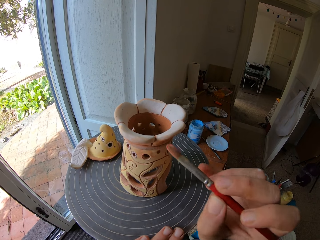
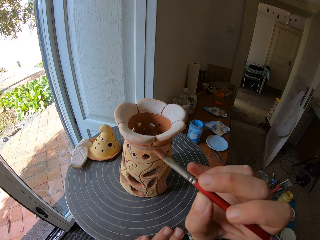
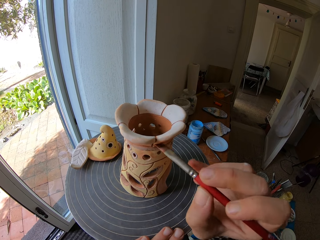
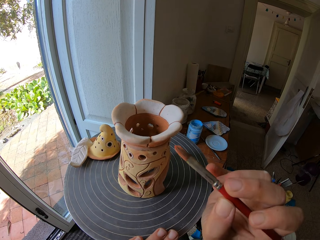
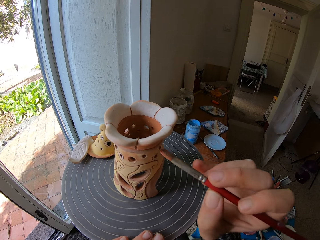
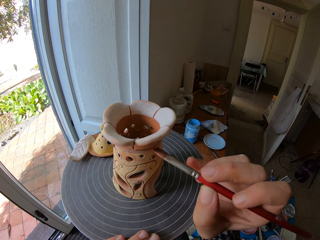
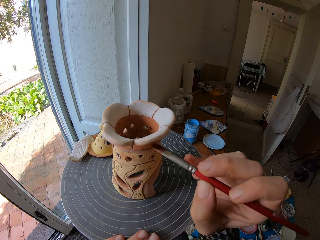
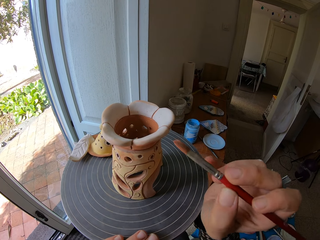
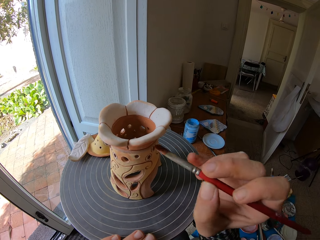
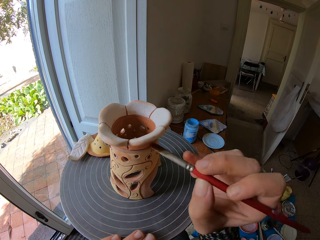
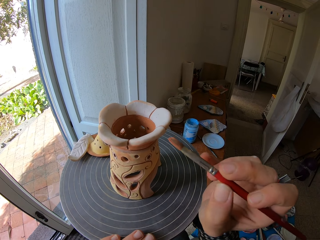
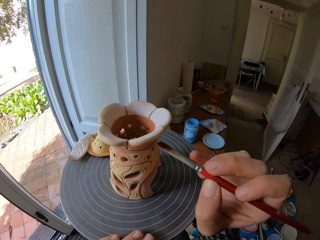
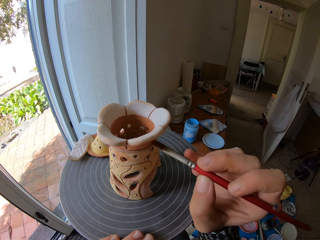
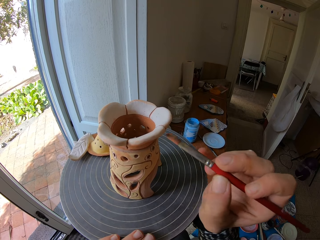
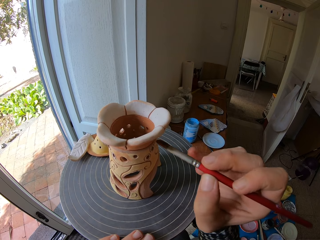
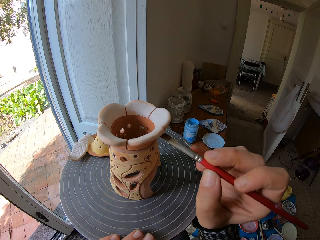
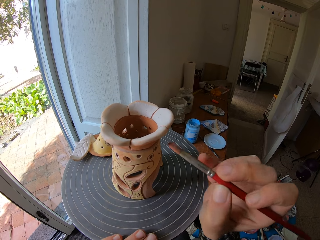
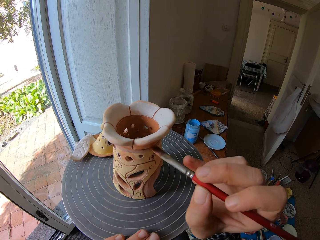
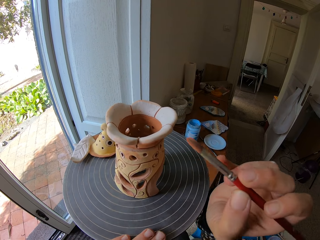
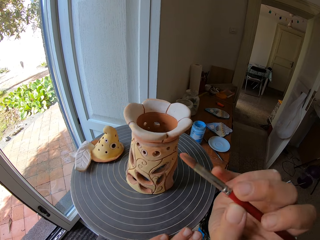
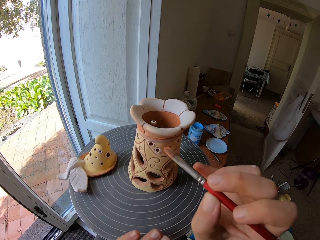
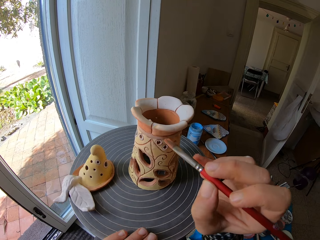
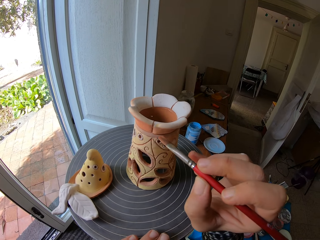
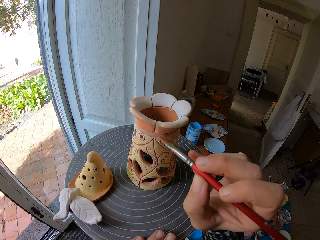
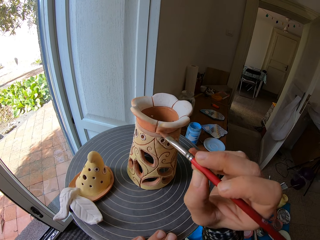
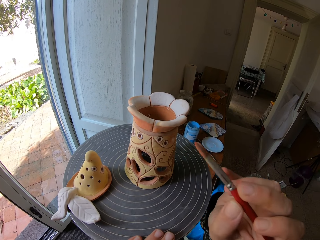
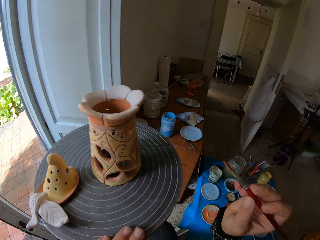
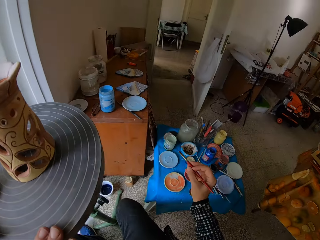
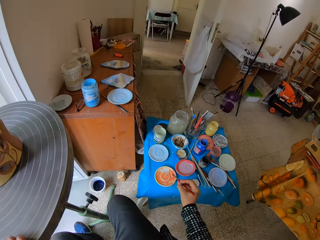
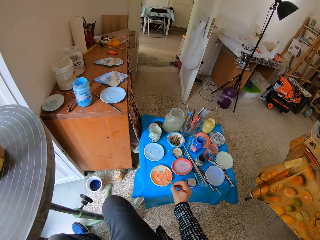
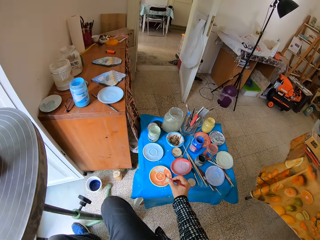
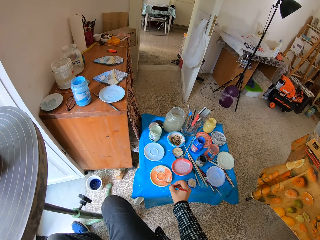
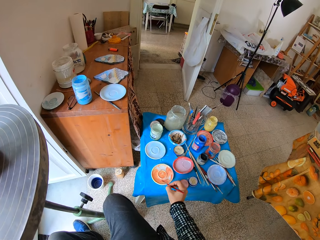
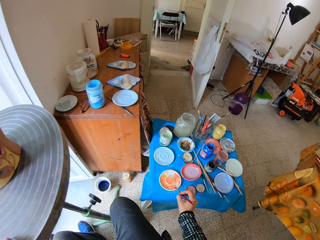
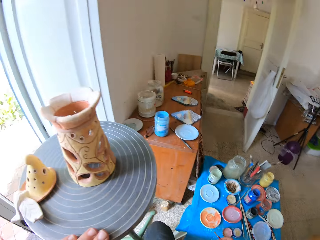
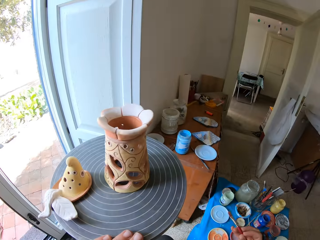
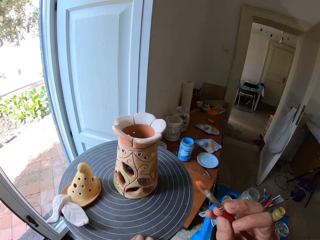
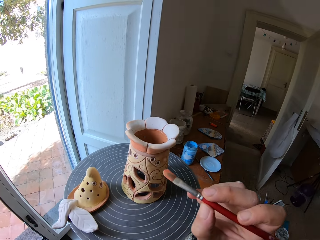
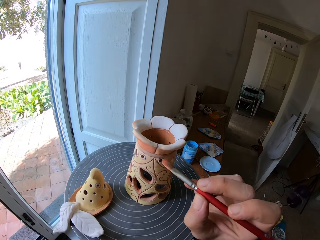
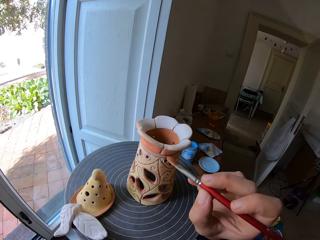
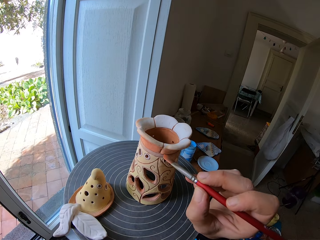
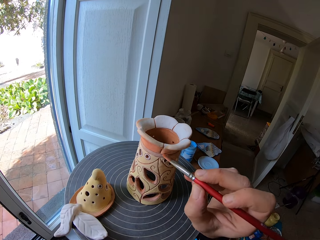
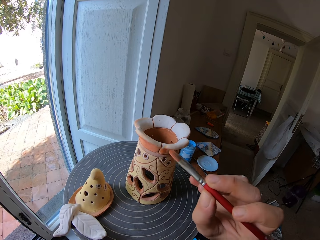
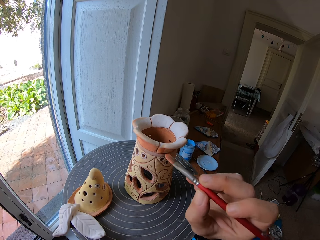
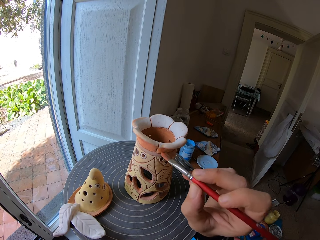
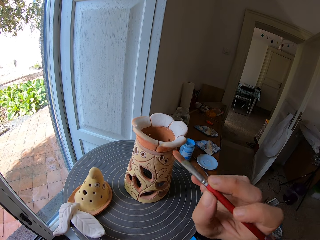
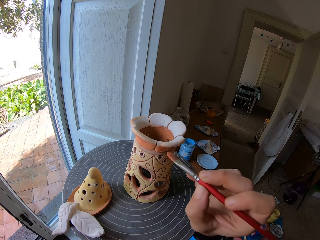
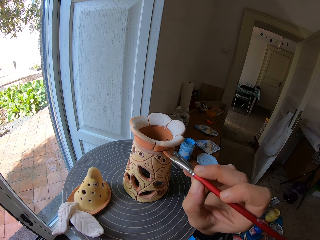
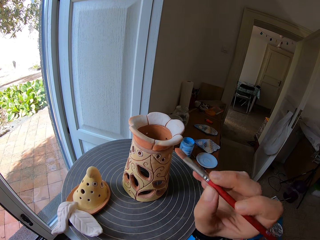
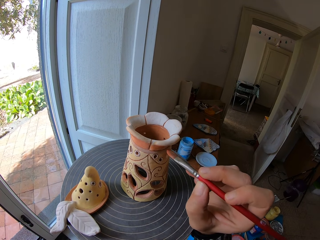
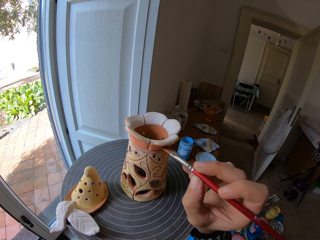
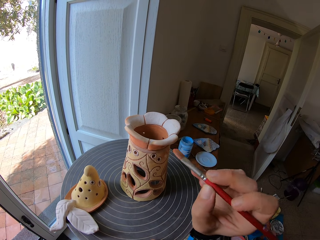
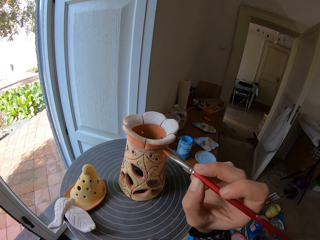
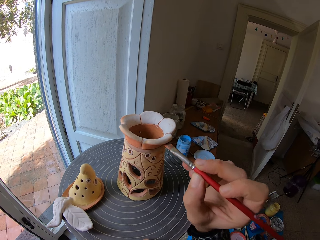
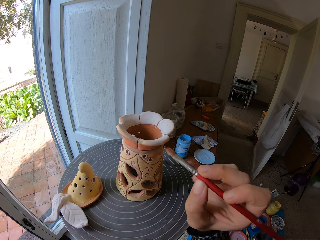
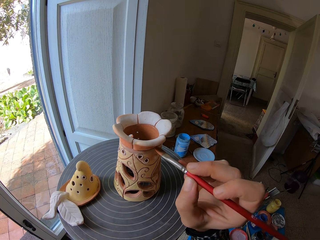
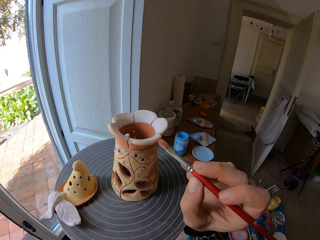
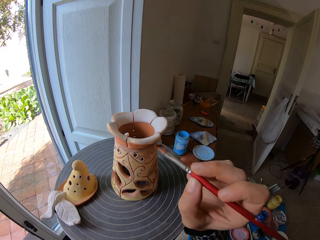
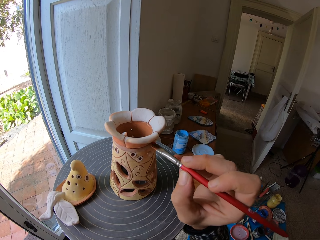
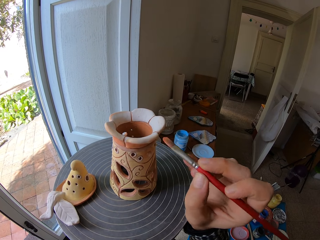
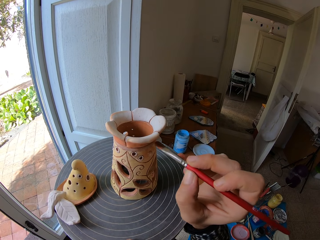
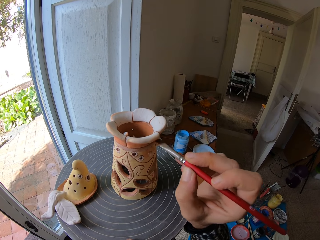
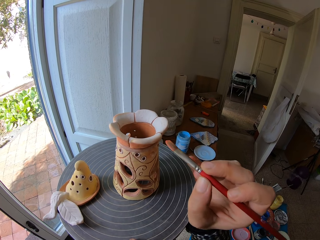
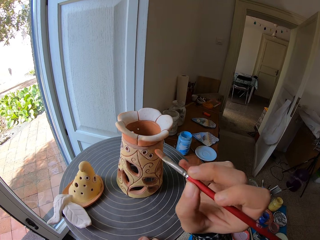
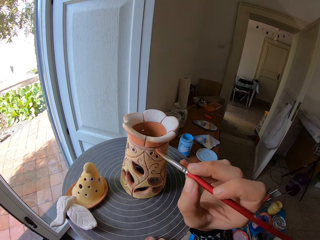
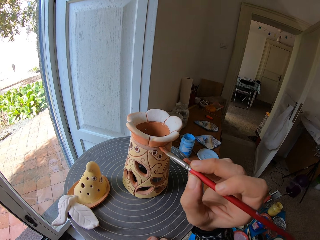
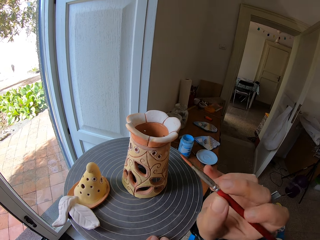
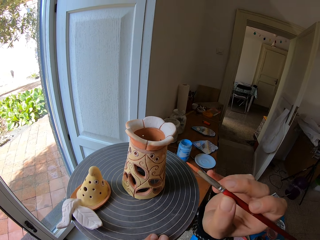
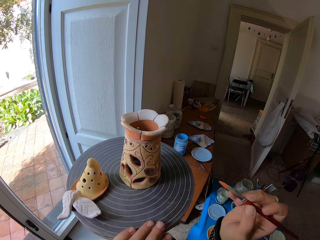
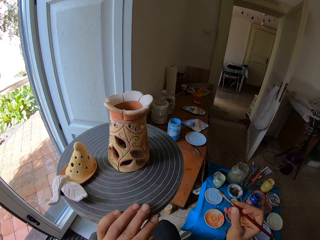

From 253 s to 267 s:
The camera wearer turns the stand. He mixes the paint on the paint tray with the paintbrush in his right hand. He scoops paint from the tray with the paintbrush. He dabs the paintbrush on the edge of the paint tray with his right hand. He paints the ceramic or wooden art on the rolling table with the paintbrush in his right hand. He rolls the rolling table with his left hand.

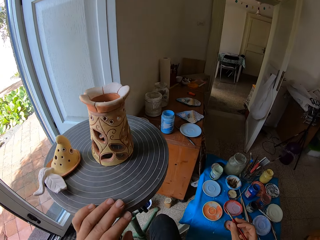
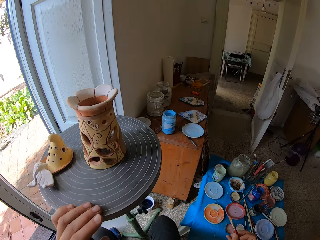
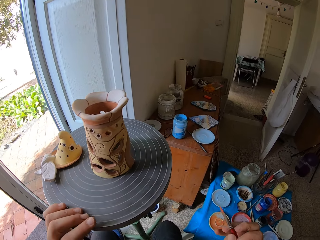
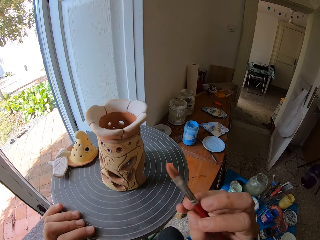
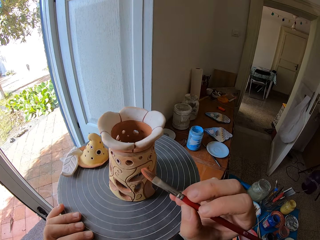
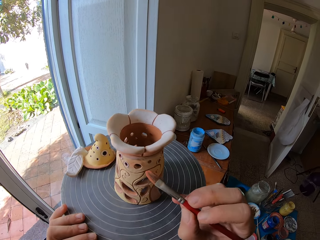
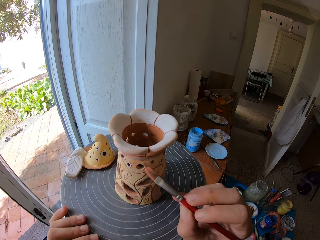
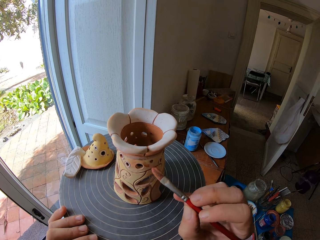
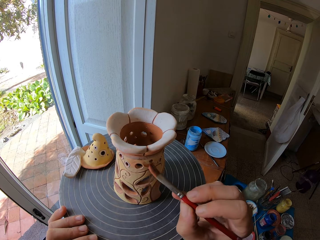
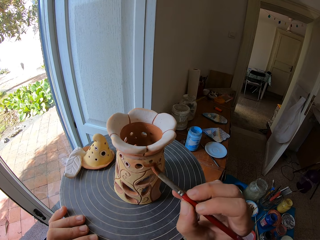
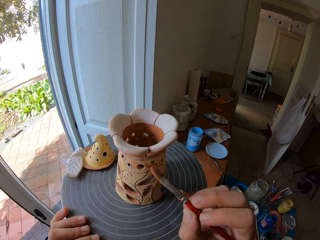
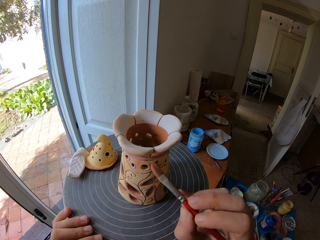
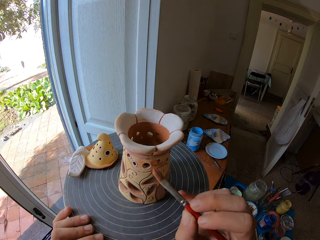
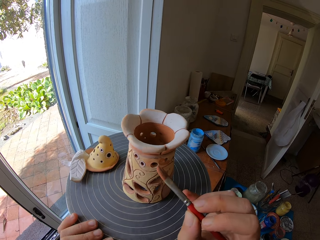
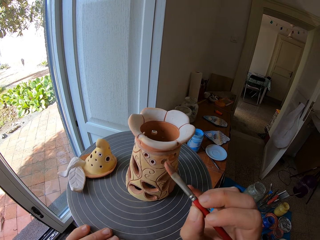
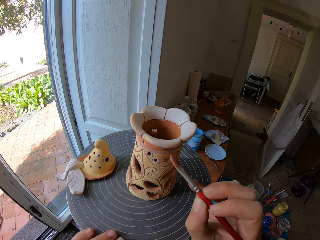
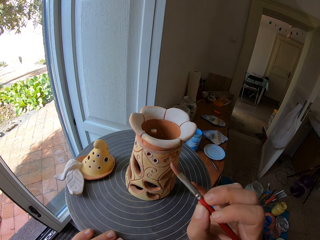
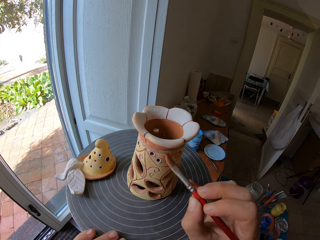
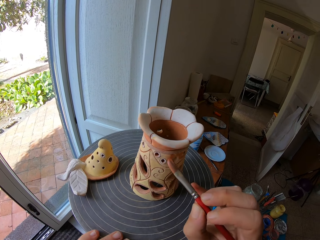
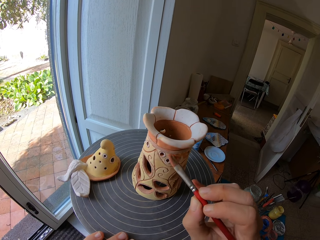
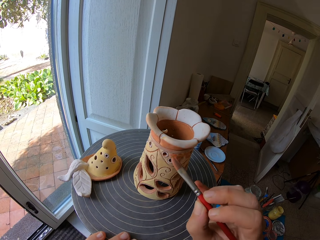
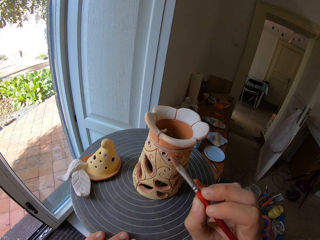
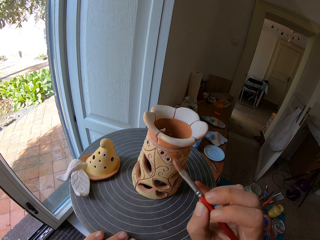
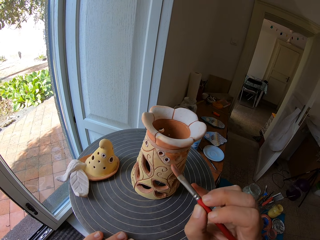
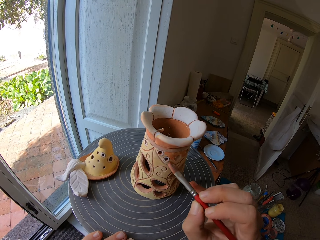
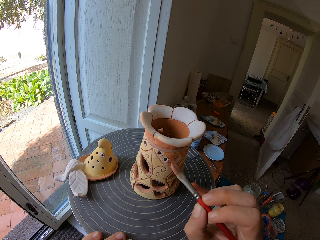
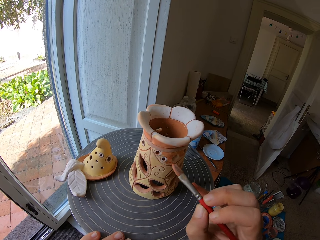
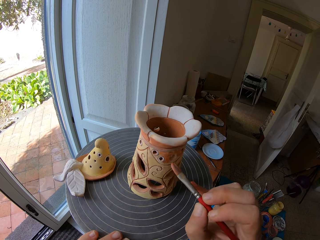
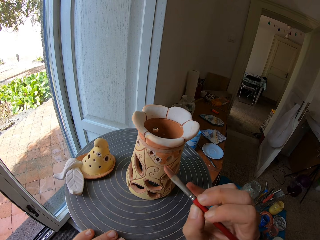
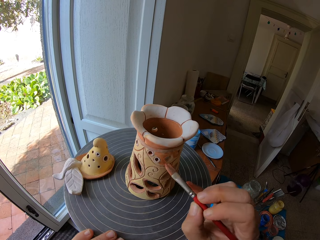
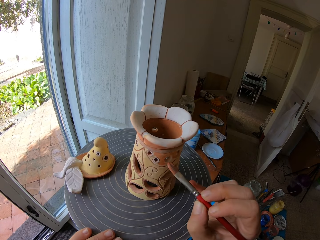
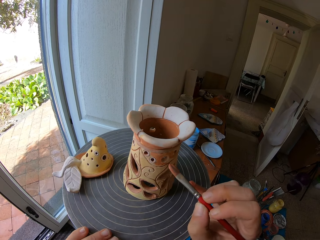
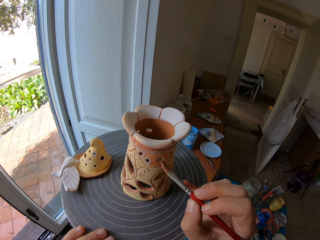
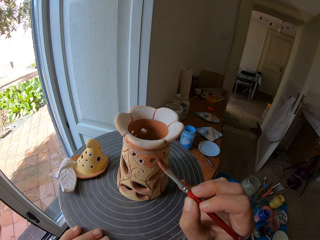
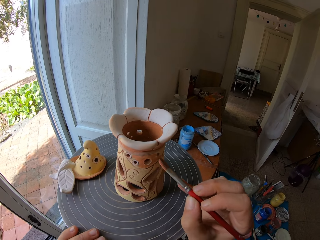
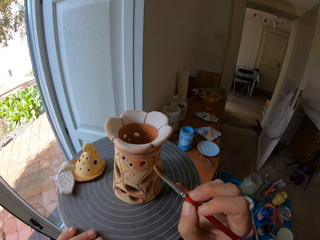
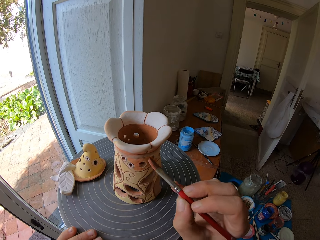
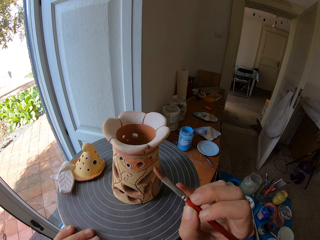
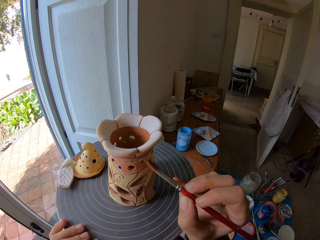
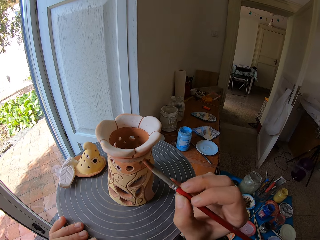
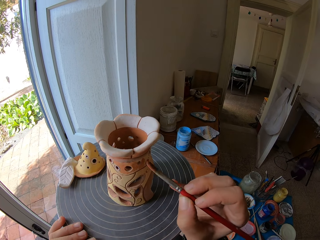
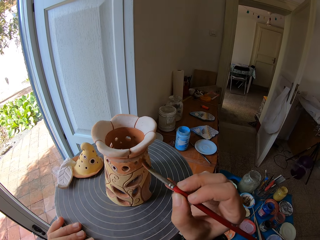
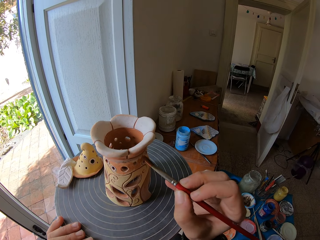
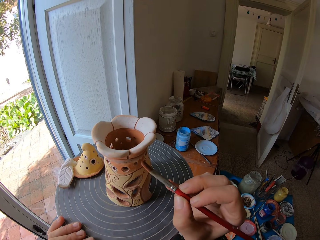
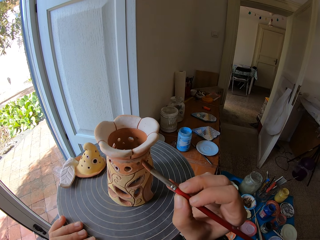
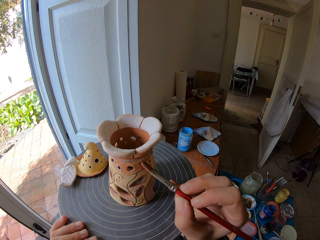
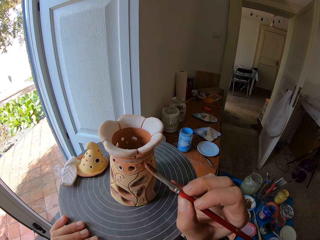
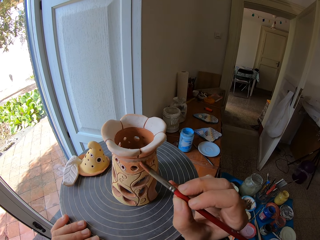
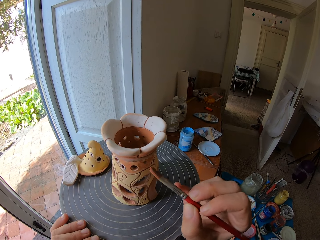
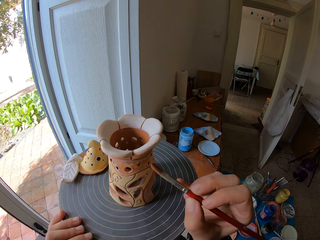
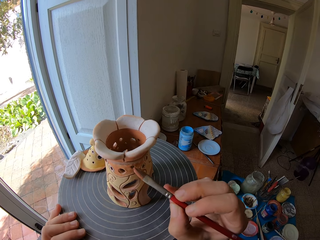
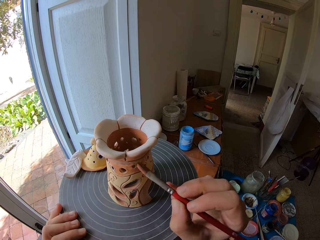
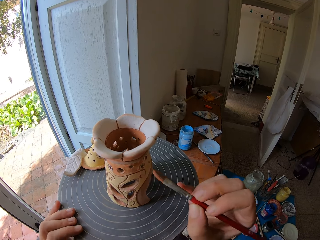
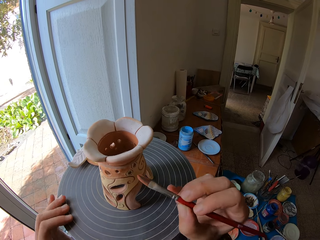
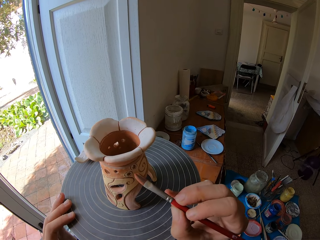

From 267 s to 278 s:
The camera wearer paints the ceramic art on the rolling table with the paintbrush in his right hand. He rolls the rolling table with his left hand.
